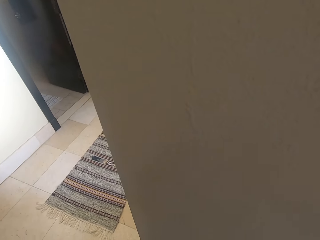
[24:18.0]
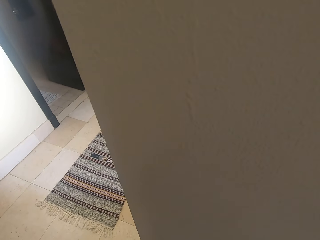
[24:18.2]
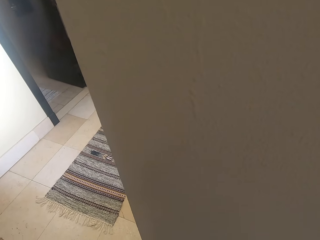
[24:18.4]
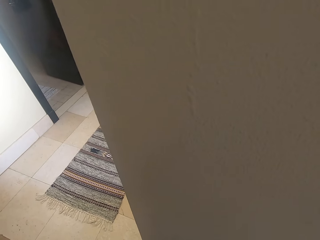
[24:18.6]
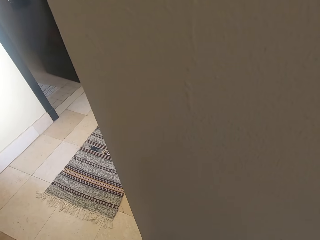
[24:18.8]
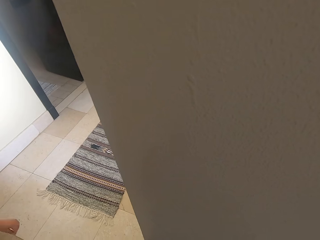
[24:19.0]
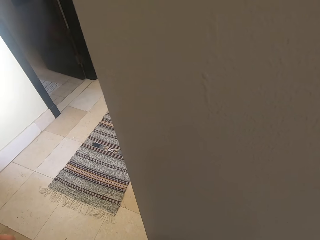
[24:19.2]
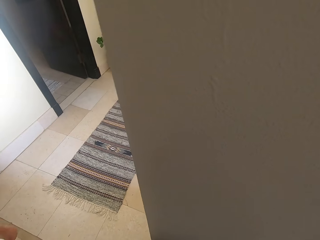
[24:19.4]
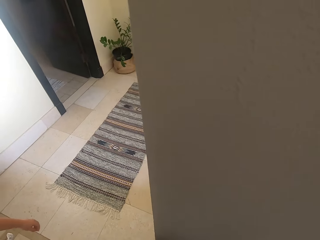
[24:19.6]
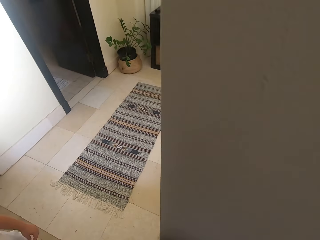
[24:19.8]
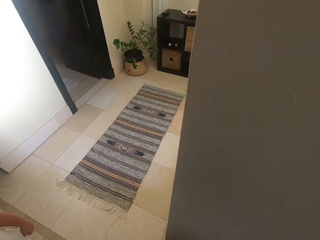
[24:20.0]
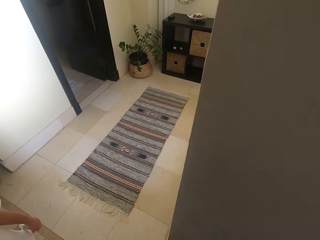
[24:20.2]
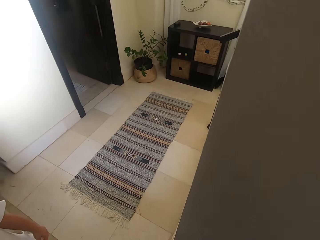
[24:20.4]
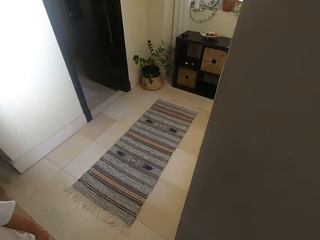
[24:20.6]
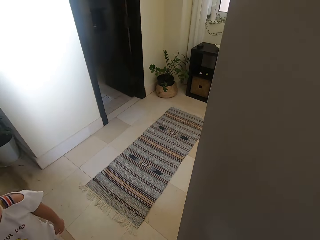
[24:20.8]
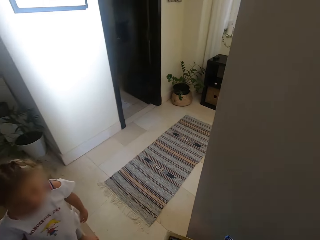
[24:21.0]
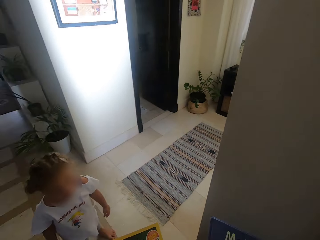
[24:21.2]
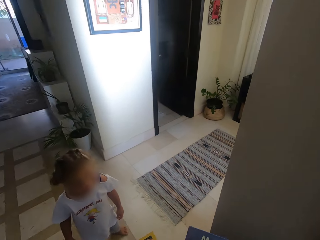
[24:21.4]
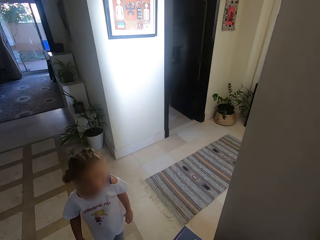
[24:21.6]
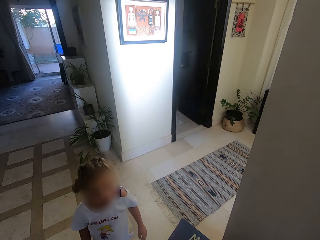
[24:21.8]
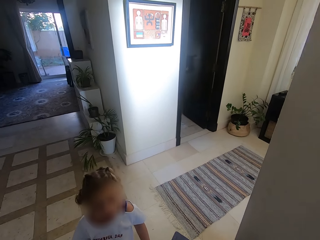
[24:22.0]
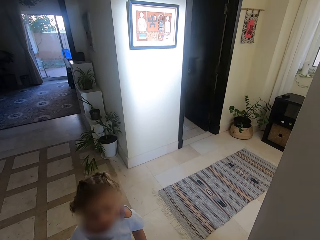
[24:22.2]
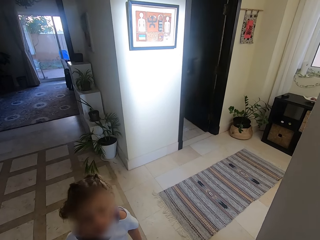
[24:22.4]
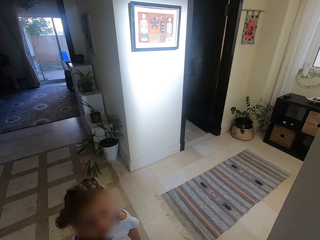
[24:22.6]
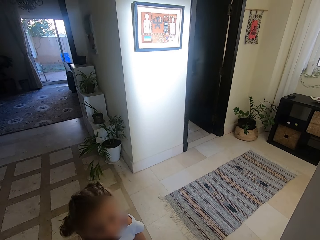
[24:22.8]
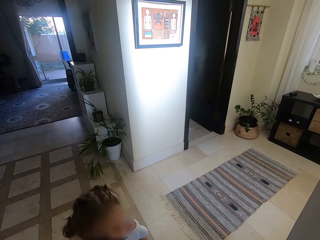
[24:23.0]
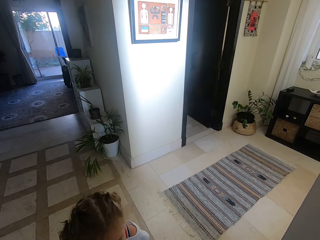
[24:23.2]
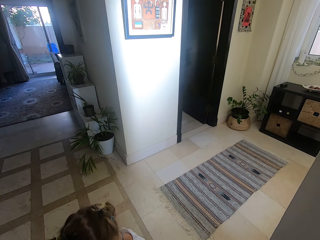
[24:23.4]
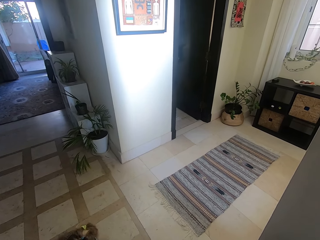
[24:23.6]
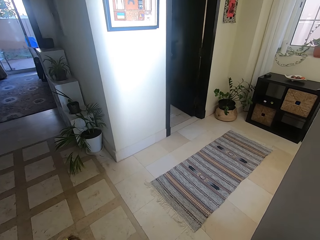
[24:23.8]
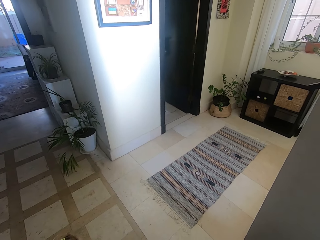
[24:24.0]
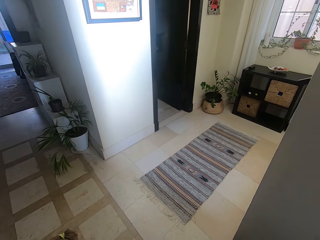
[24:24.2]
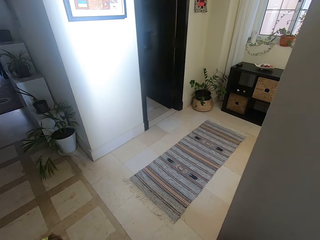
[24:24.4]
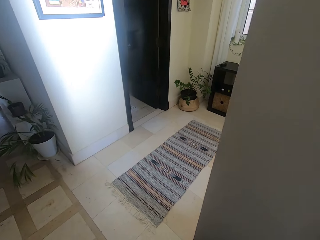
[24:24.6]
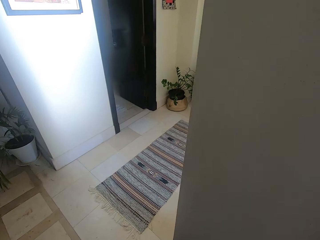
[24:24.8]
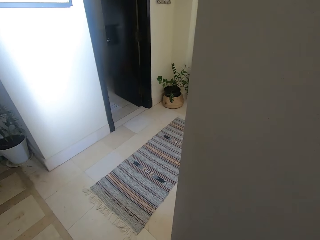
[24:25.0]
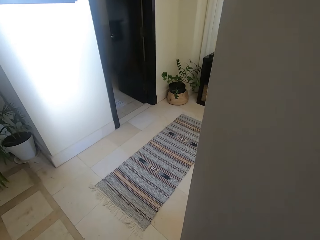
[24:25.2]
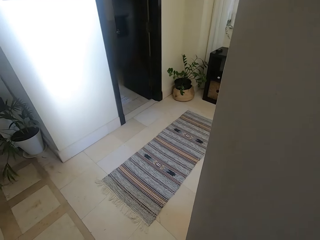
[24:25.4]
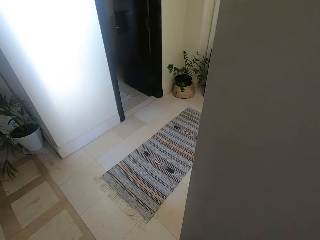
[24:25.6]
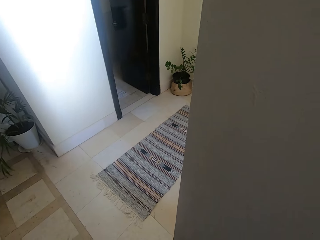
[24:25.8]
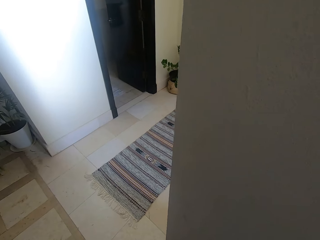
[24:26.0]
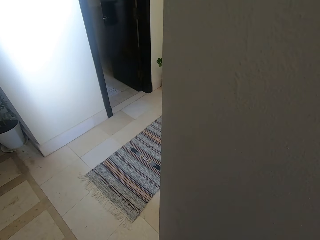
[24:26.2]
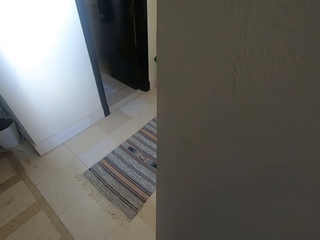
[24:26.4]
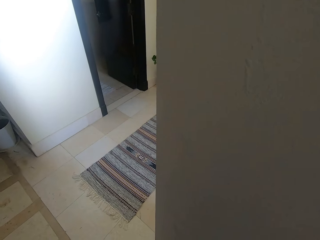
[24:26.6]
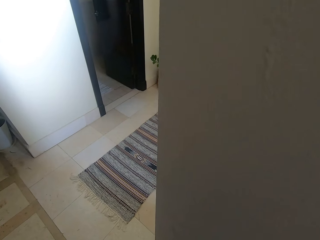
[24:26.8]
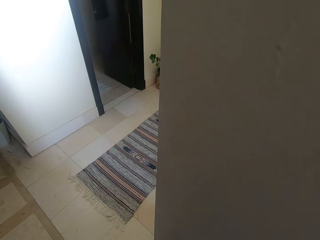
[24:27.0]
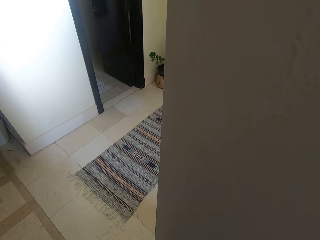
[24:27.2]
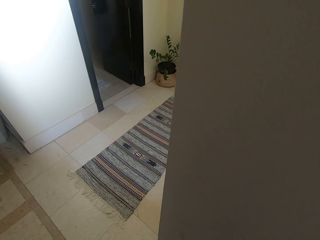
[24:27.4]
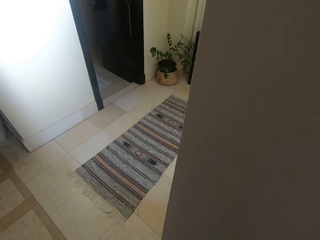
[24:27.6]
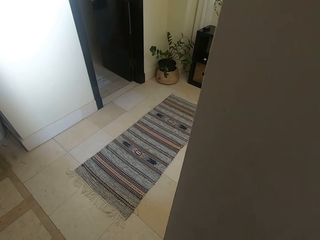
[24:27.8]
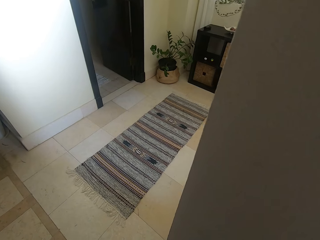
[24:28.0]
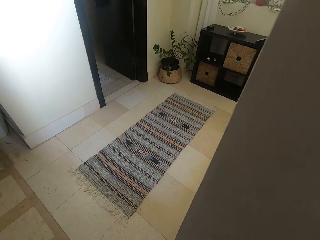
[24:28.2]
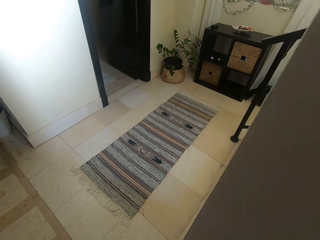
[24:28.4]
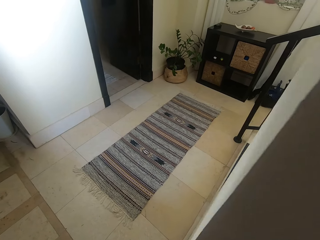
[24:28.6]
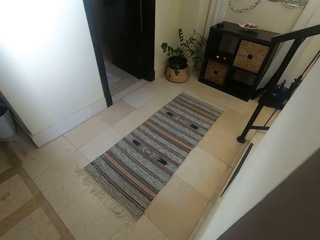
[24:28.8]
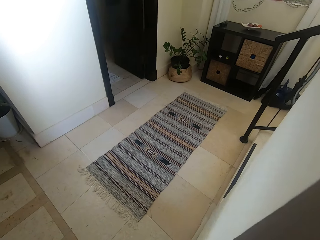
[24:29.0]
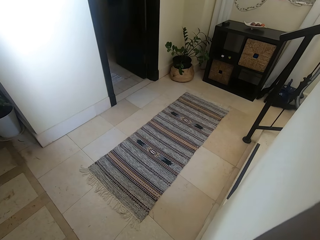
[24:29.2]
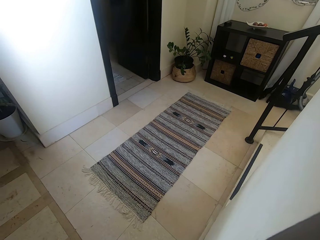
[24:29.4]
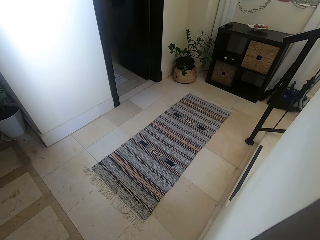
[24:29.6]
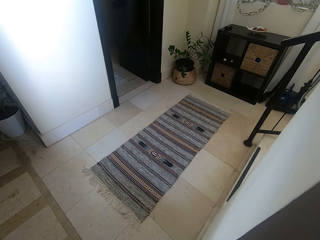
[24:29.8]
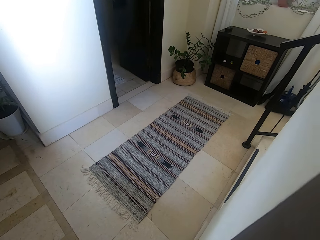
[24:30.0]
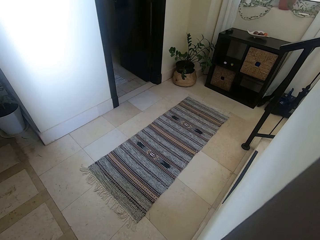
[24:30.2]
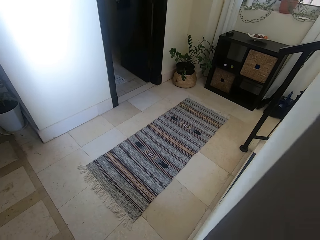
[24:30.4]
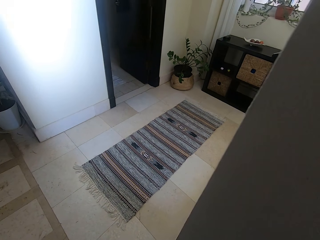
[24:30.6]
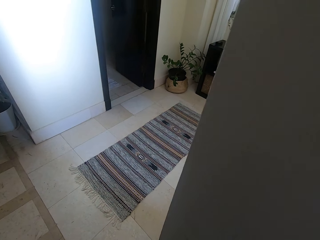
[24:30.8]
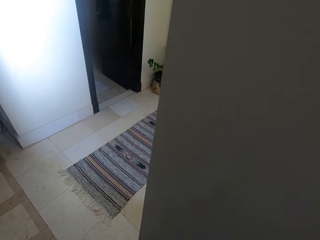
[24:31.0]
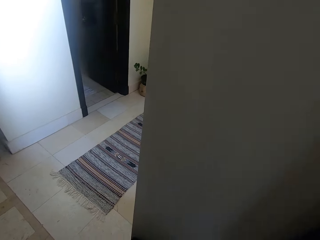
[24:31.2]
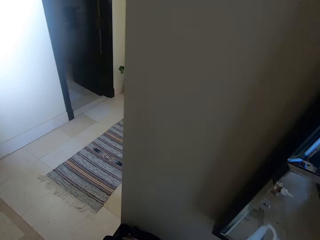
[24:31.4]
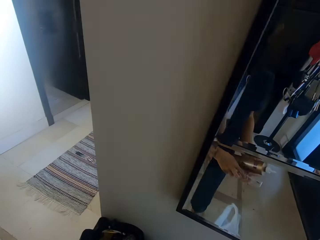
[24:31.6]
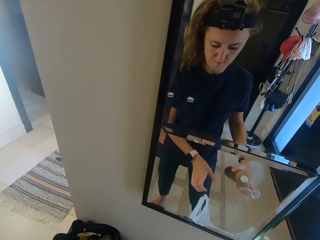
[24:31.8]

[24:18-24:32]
The camera wearer talks to a child. The child talks to the camera wearer. The camera wearer walks around the room.

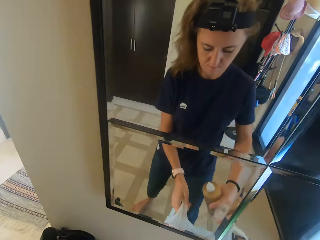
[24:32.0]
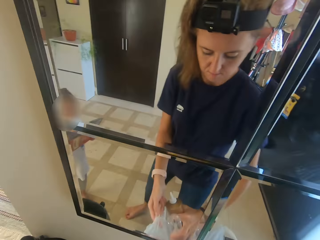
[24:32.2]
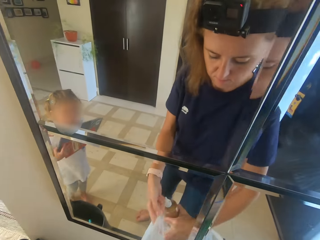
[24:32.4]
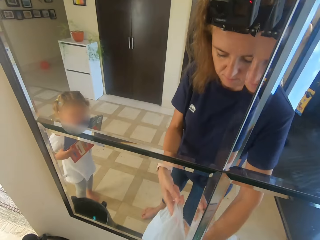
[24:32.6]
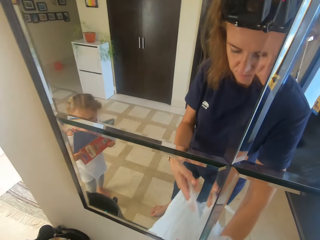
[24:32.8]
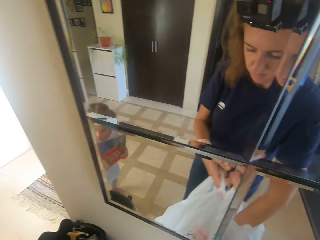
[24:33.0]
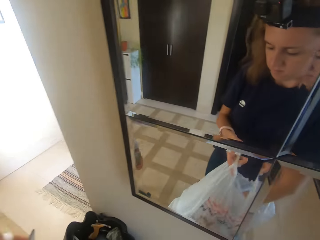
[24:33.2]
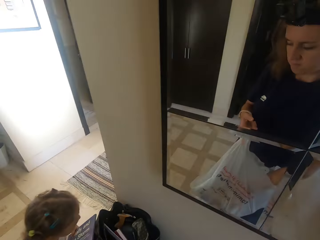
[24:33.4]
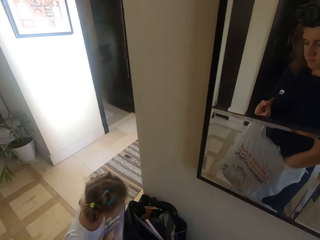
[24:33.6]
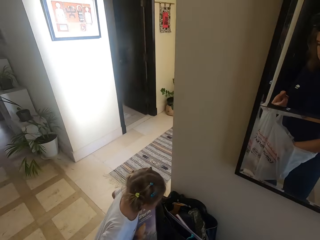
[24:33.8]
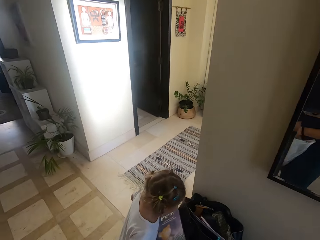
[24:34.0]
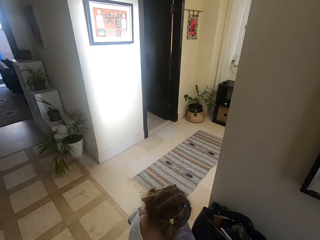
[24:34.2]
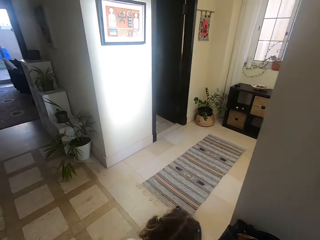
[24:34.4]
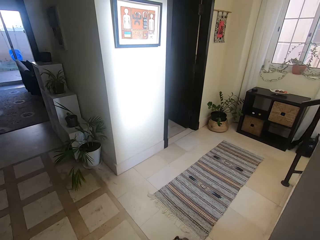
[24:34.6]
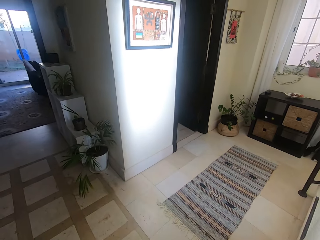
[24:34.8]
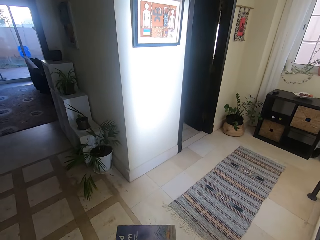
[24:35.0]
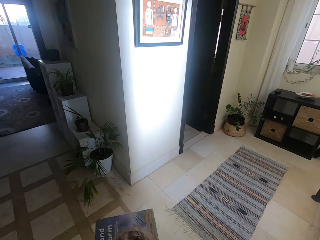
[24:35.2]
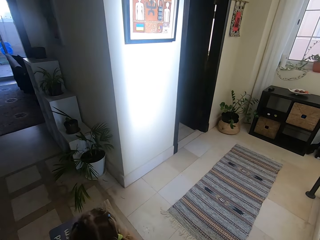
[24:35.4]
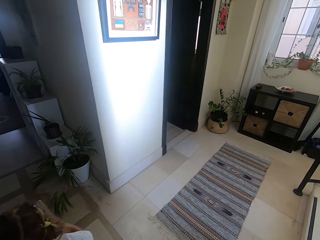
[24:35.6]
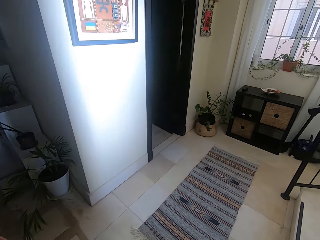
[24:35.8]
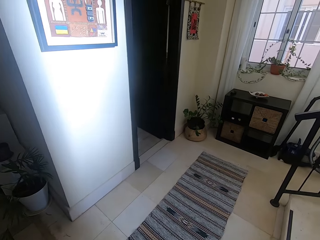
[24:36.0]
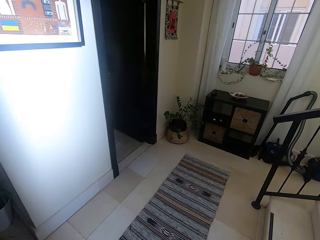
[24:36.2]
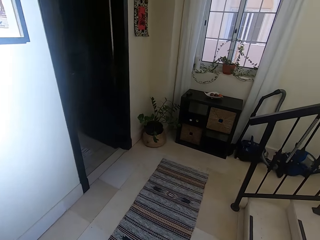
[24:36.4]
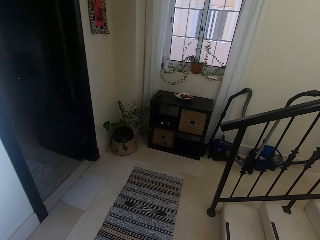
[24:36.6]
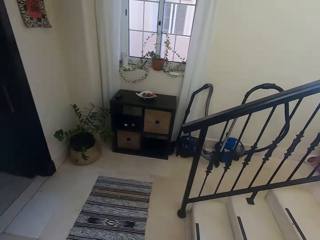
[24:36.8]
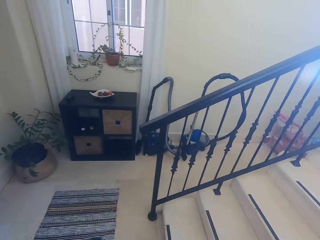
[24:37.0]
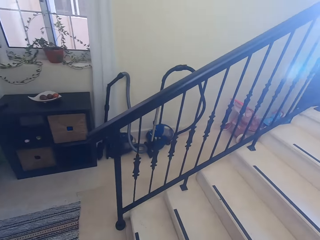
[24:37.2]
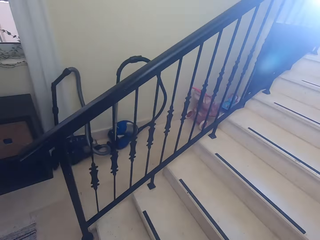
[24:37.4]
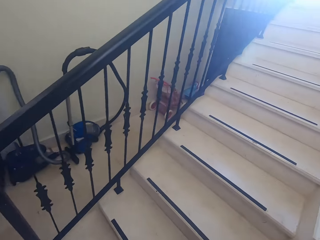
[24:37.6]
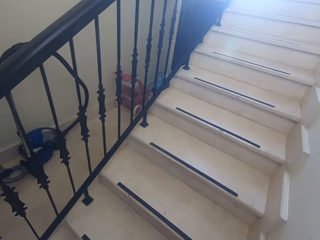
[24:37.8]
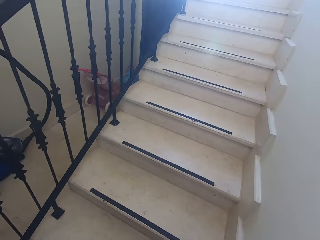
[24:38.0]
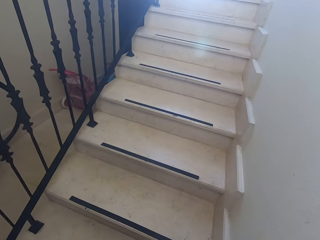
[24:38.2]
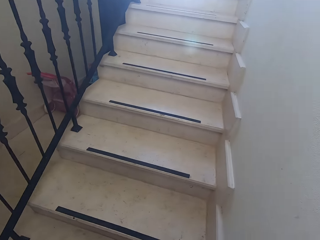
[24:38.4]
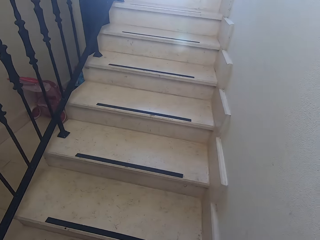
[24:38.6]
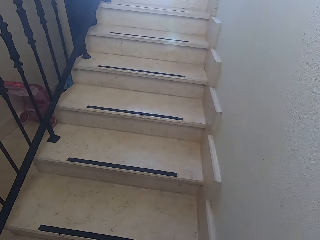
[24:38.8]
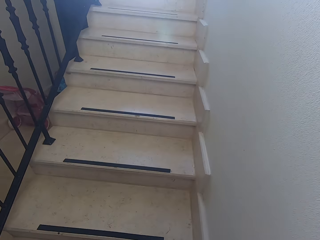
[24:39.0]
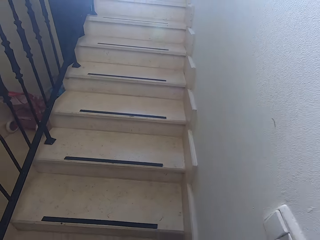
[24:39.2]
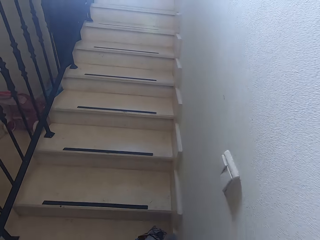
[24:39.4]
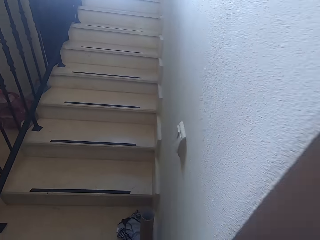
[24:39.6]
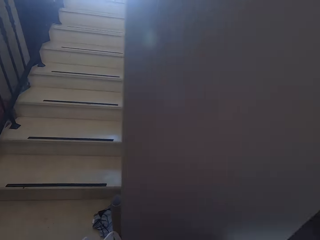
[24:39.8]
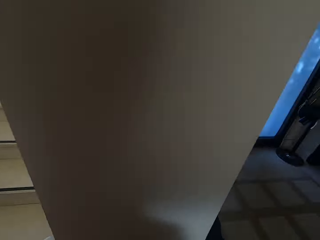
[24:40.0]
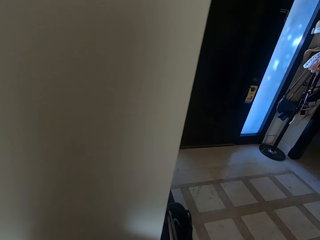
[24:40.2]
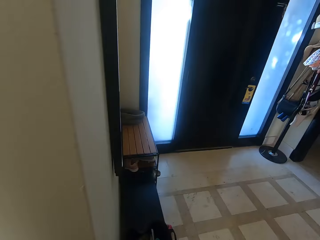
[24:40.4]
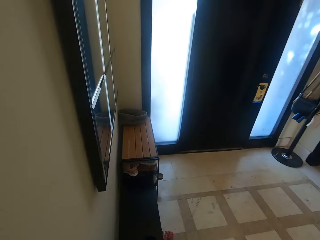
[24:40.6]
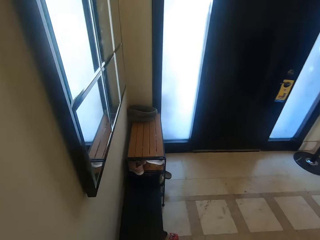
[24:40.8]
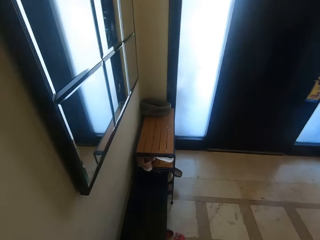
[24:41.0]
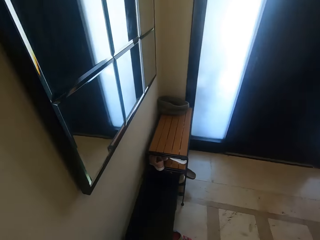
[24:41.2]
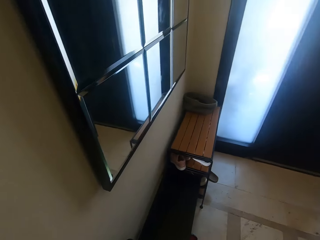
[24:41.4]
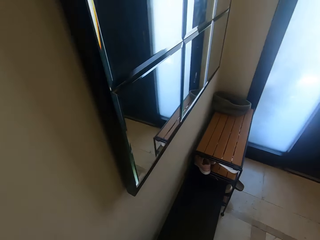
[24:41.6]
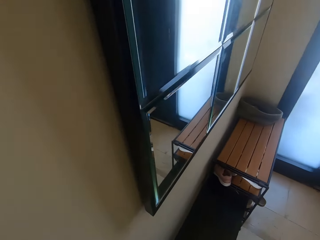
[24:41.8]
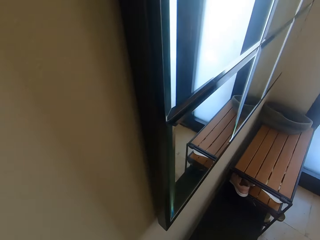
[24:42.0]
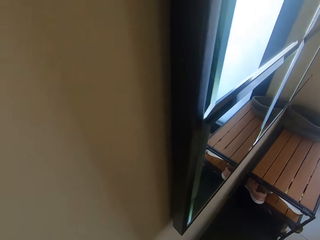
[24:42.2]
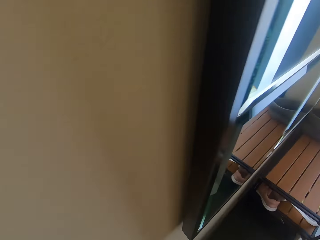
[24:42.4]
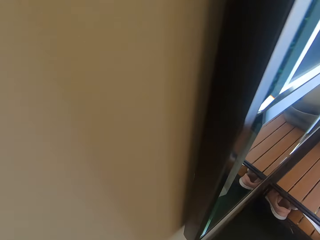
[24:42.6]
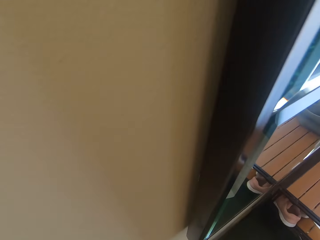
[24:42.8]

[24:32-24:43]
The camera wearer puts the water bottle in a polythene bag. A child talks to the camera wearer. The camera wearer walks around the house.
